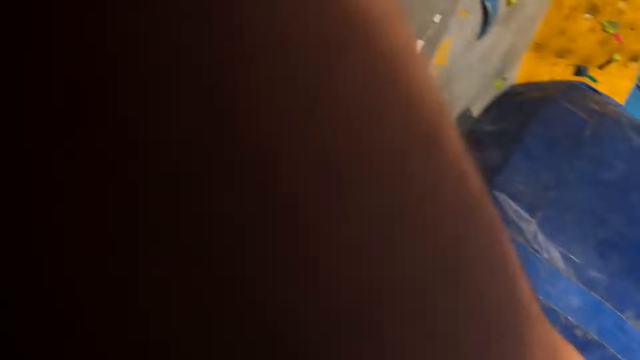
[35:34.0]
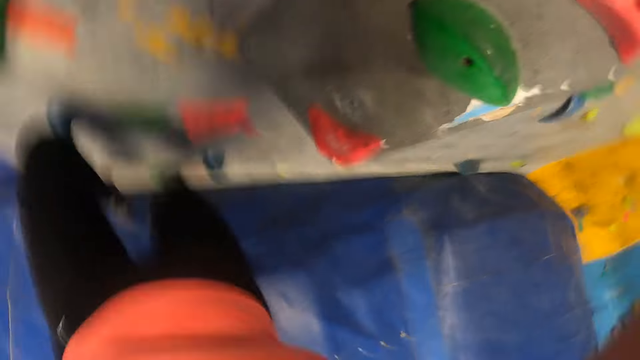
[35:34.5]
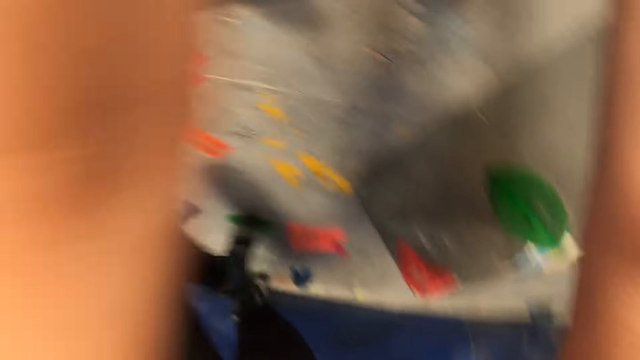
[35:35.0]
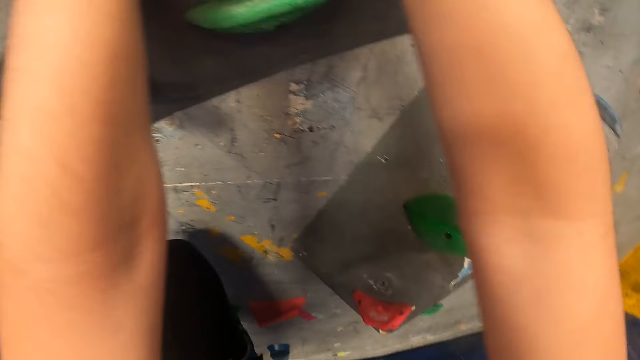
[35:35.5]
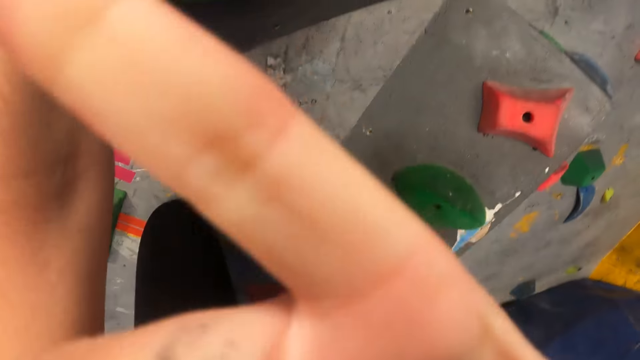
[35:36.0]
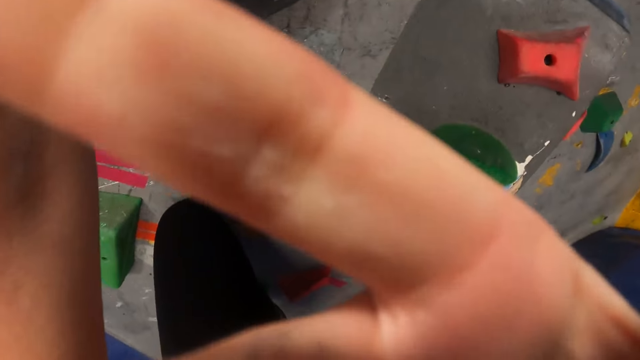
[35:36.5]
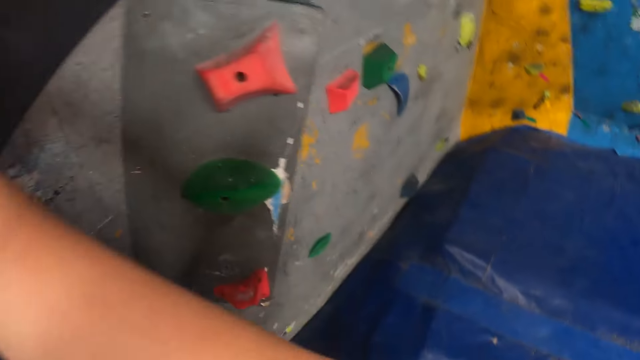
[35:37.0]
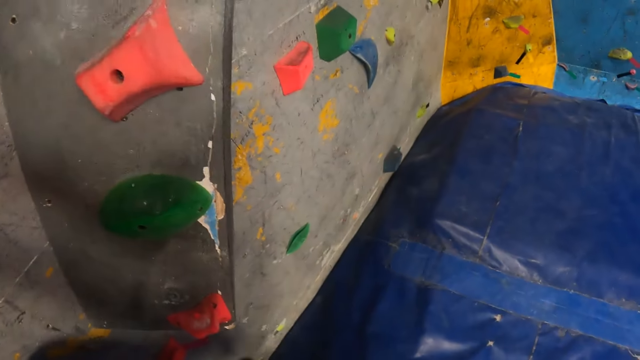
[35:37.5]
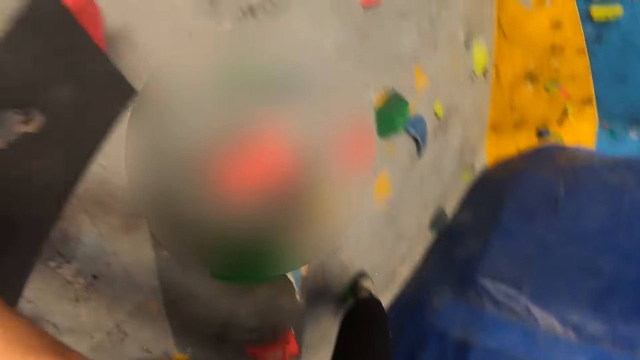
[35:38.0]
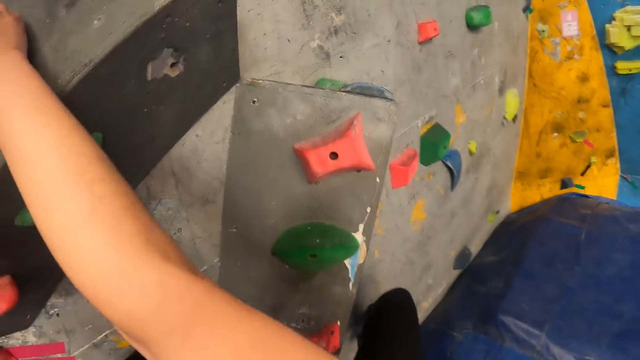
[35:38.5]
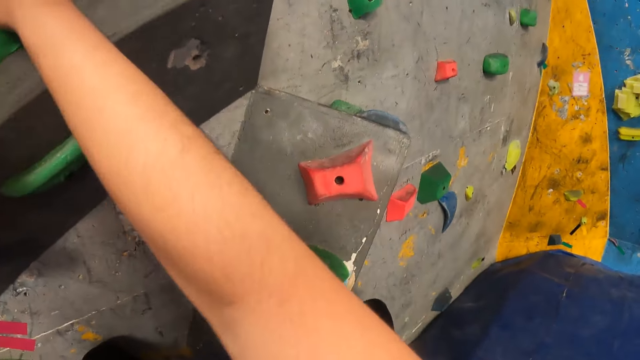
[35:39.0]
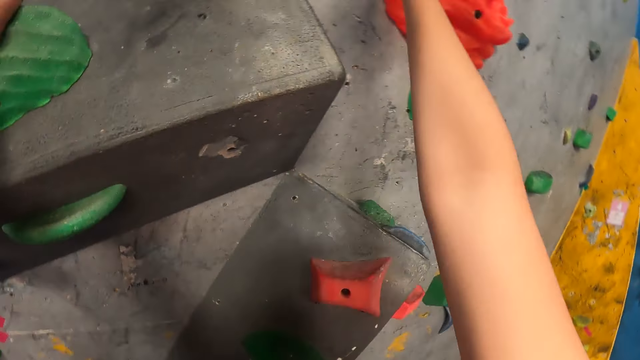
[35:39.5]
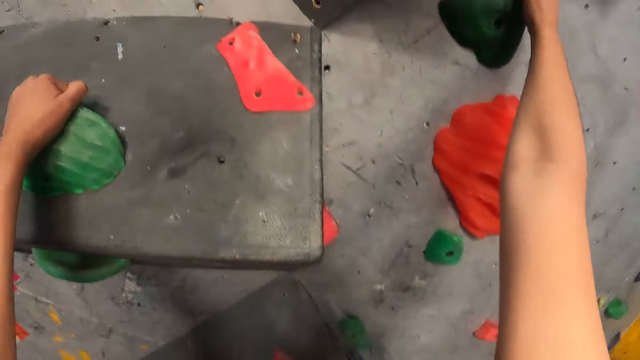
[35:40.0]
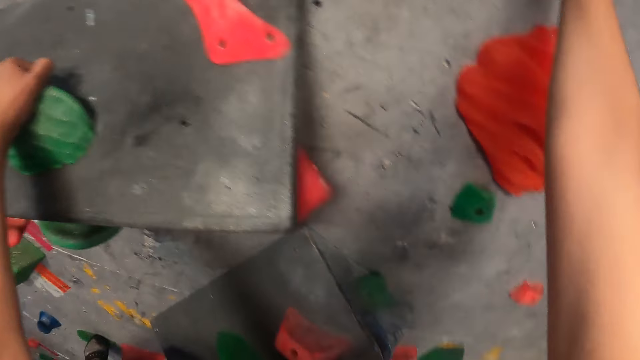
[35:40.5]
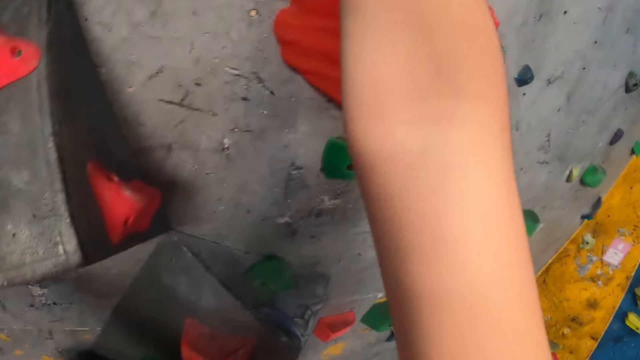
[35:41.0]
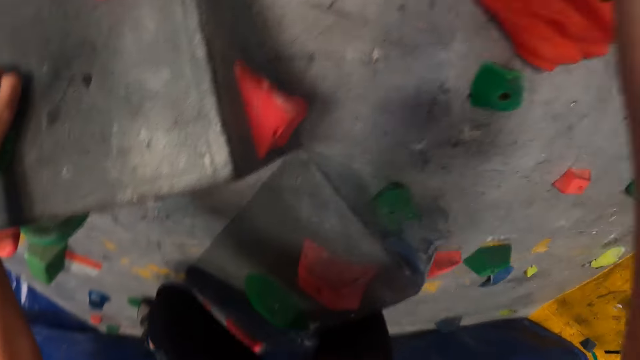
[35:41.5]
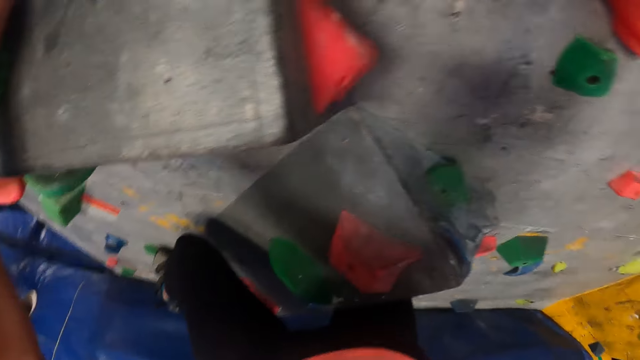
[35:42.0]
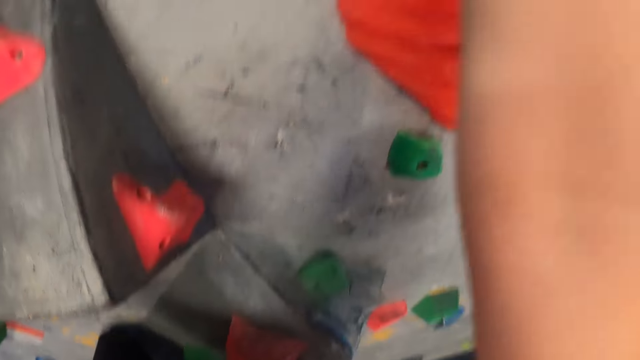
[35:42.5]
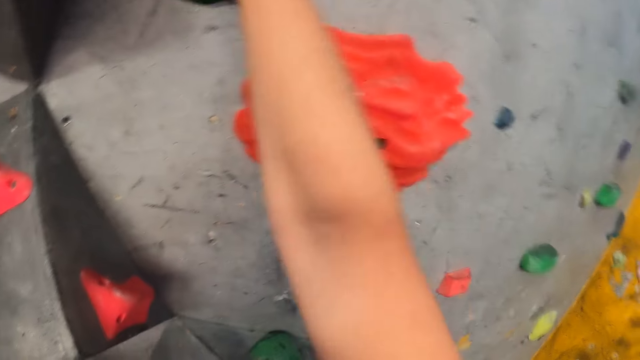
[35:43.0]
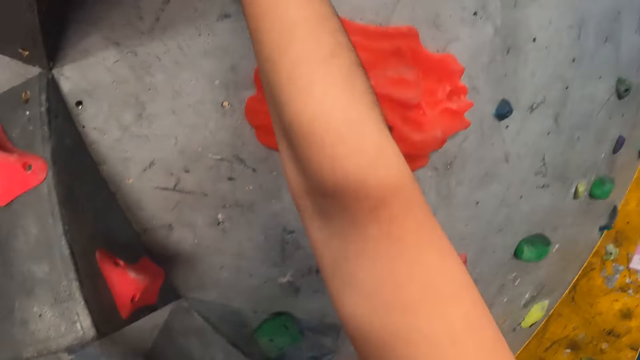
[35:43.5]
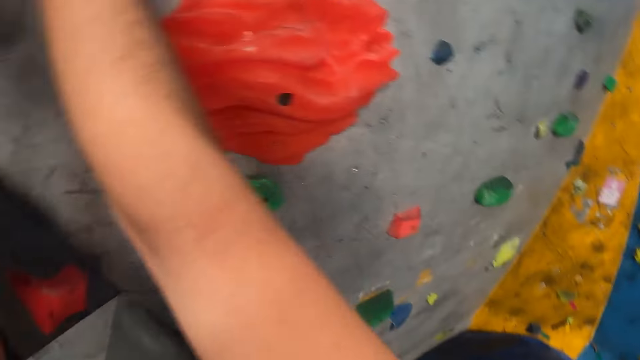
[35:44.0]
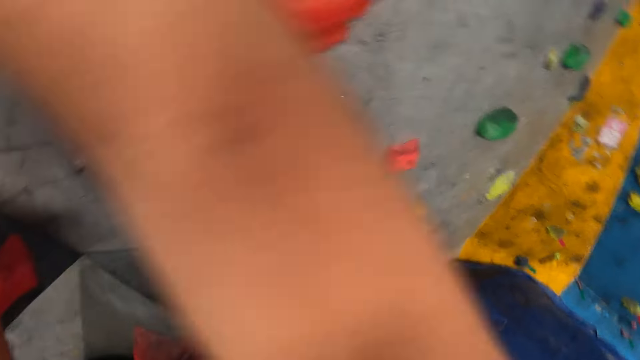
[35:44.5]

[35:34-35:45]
The camera wearer lifts her left leg from the foothold on the wall. She places her left leg on a foothold on the wall. She removes her right hand from the climbing grip on the wall. She touches her head with her right hand. She adjusts the camera. She holds the climbing grip on the wall with her right hand. She places her right leg on a foothold on the wall. She climbs the wall. She removes her right hand from the climbing grip on the wall. She holds a climbing grip on the wall with her right hand.

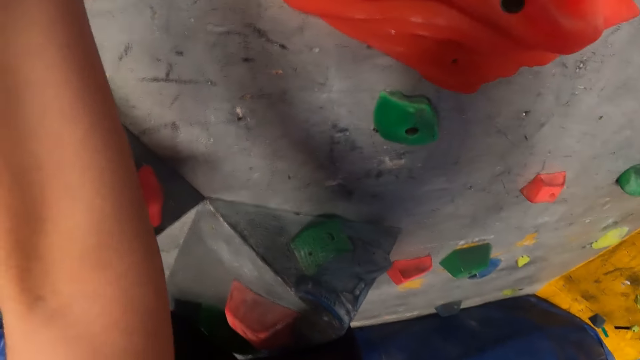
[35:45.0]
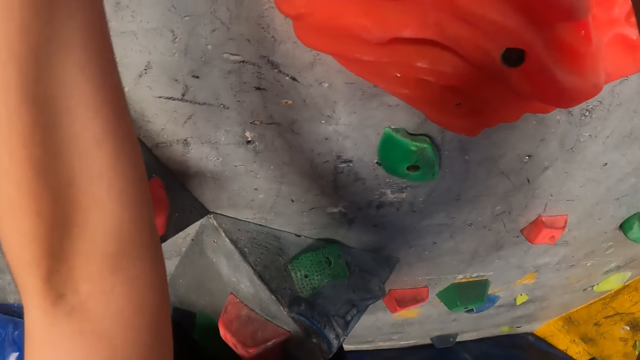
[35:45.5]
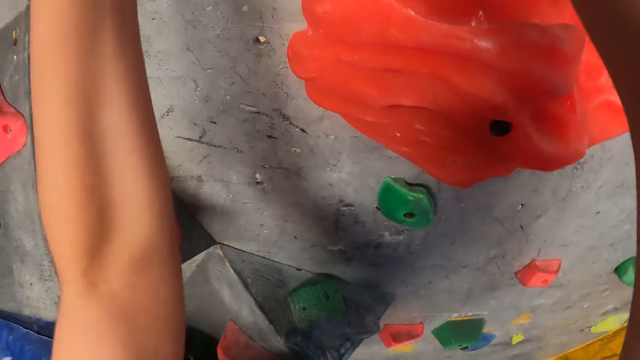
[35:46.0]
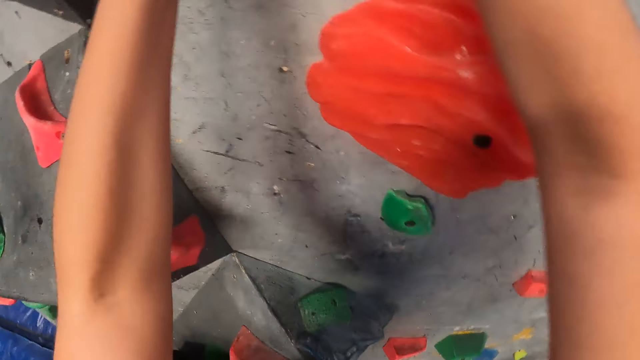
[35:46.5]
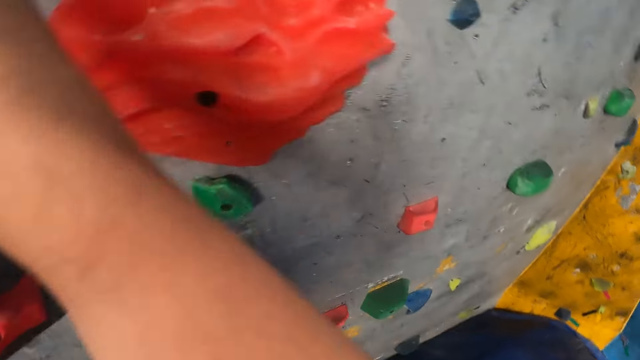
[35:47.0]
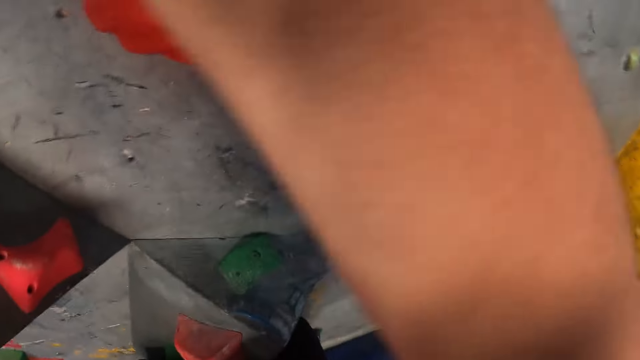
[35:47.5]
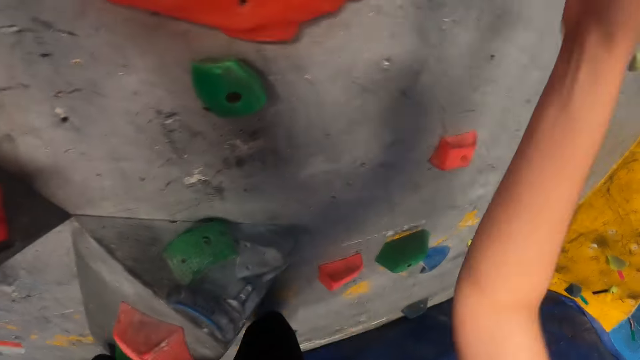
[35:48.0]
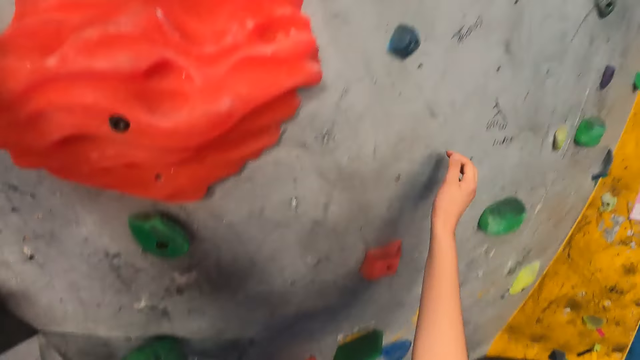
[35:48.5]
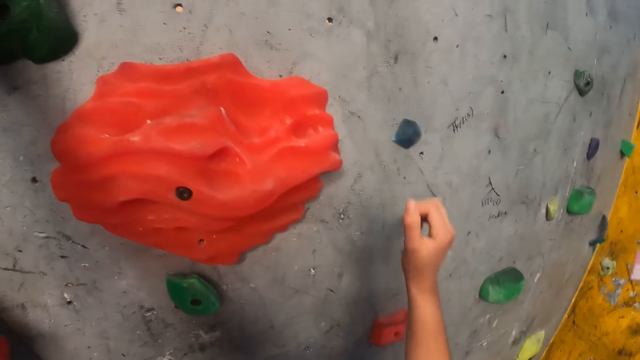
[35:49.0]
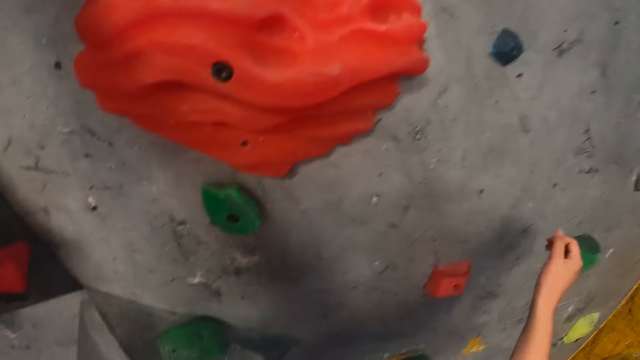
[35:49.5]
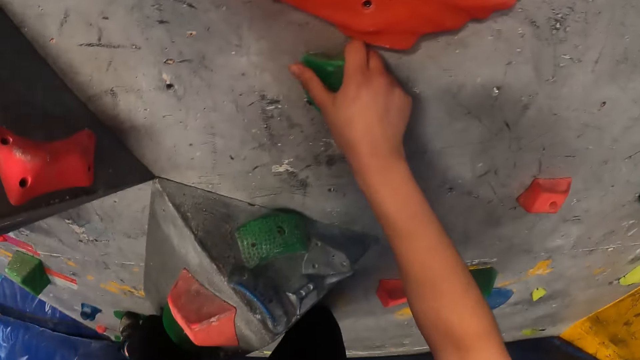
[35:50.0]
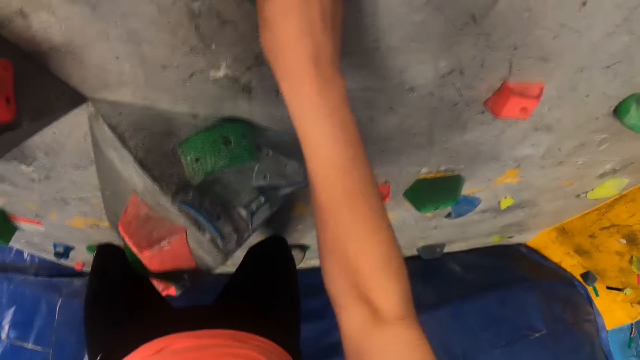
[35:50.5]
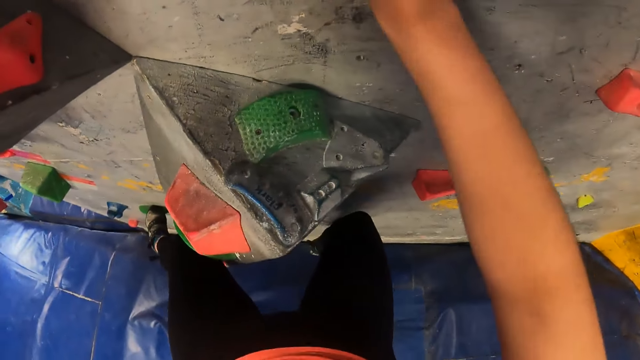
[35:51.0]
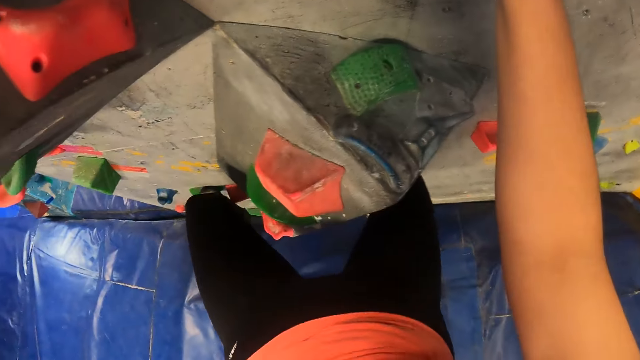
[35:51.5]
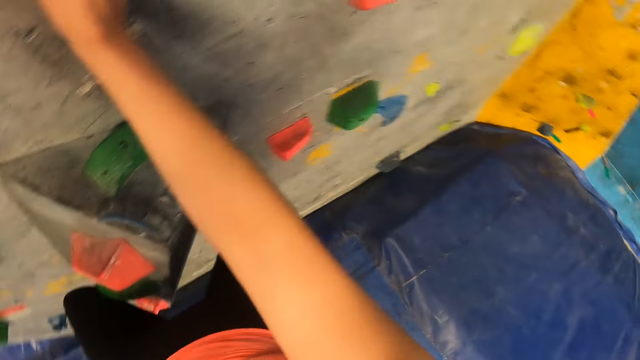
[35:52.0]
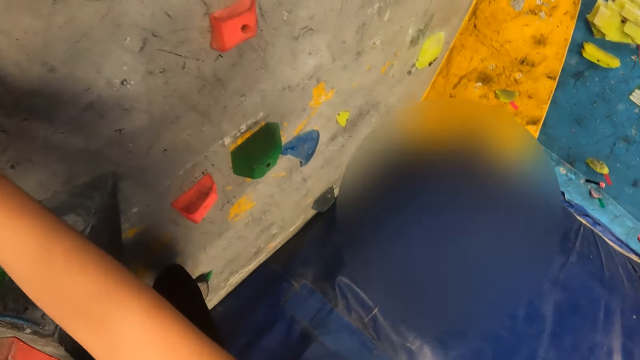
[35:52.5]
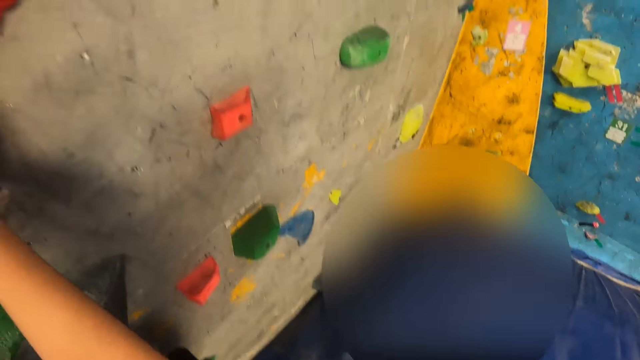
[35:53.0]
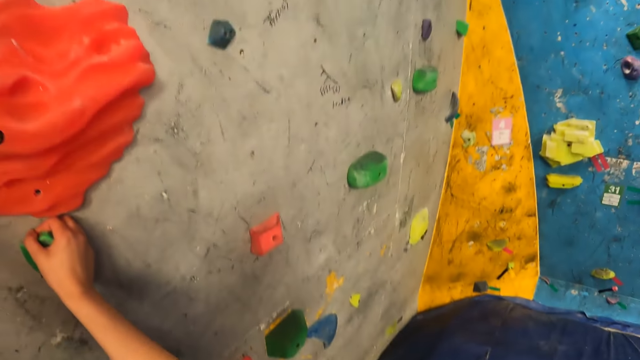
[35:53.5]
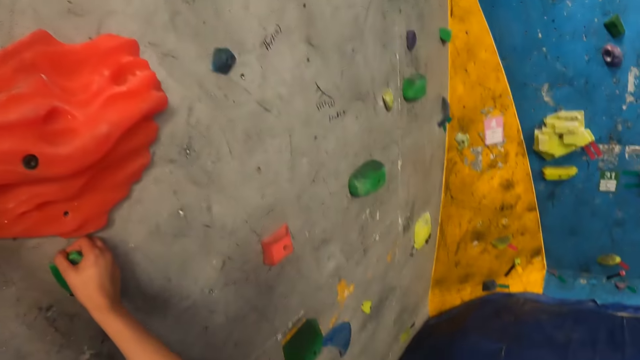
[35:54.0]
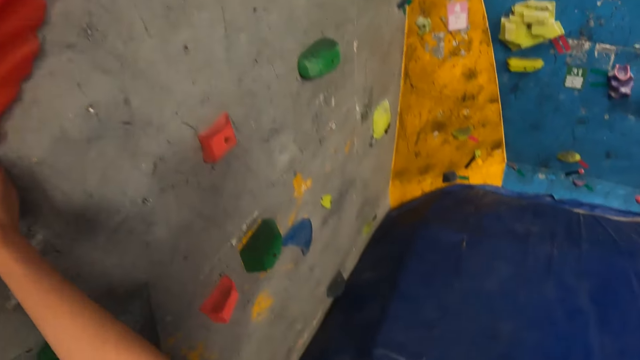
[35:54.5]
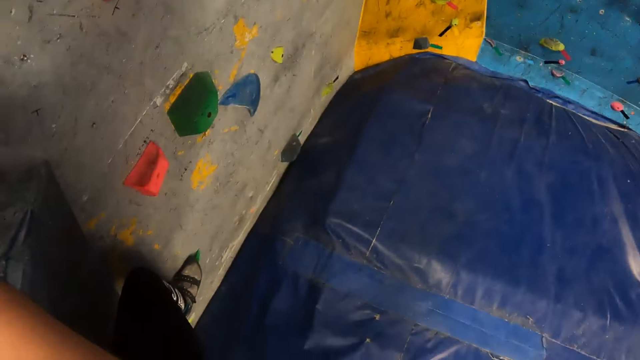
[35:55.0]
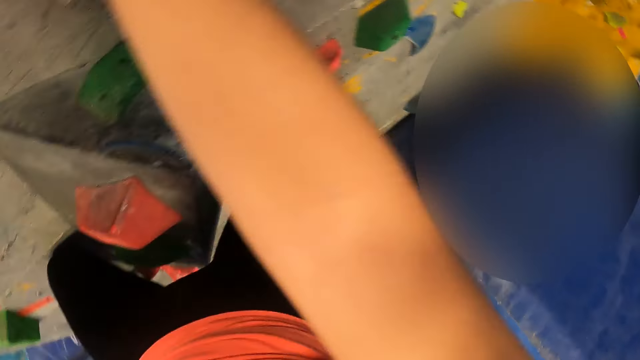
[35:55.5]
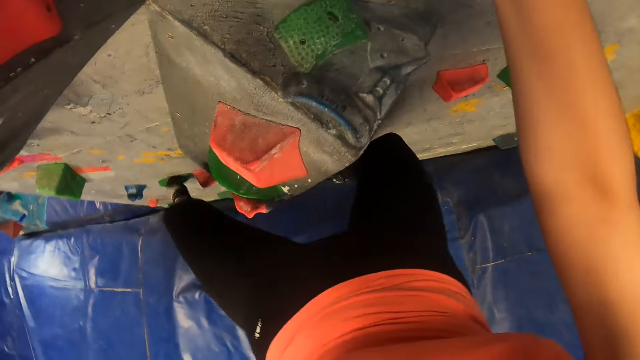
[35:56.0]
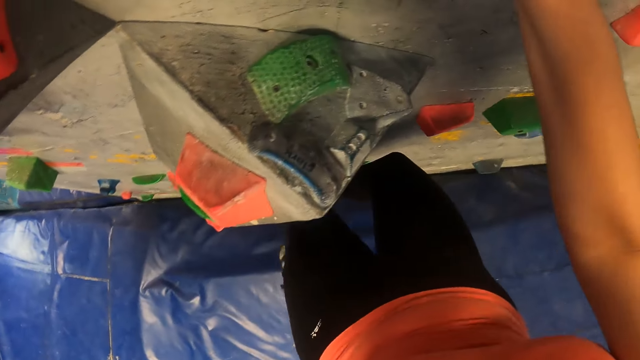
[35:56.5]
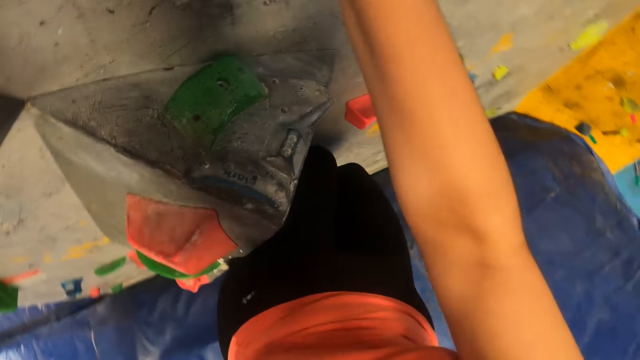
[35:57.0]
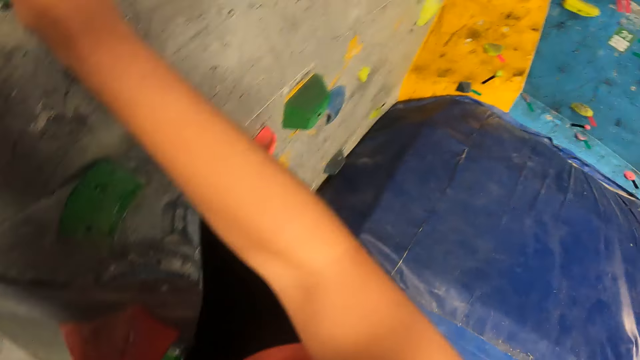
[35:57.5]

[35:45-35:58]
The camera wearer removes her right hand from the climbing grip on the wall. She holds the climbing grip on the wall with her right hand. She lifts her left leg from the foothold on the wall. She places her left leg on a foothold on the wall.
